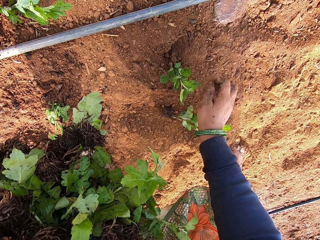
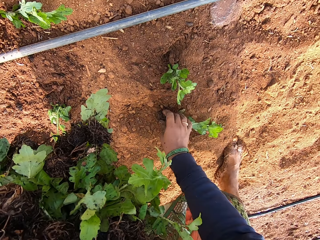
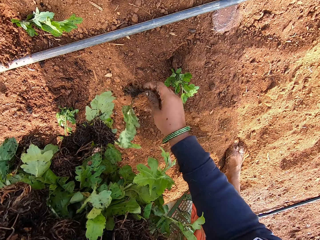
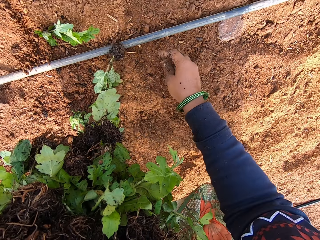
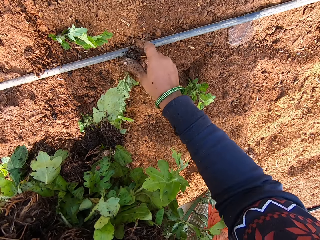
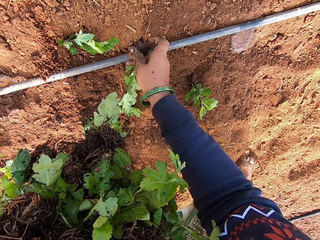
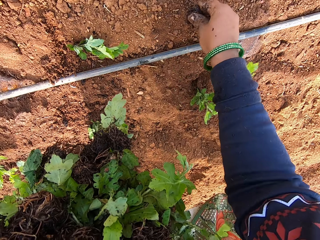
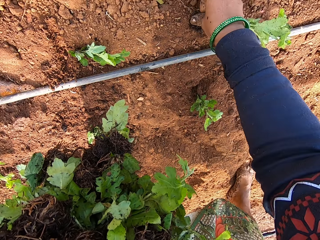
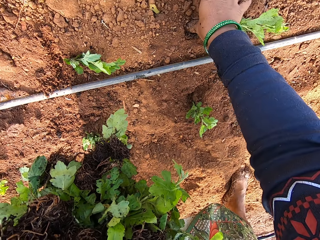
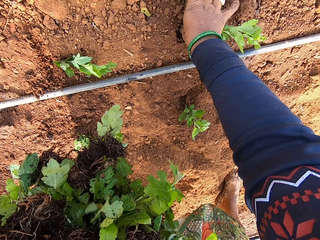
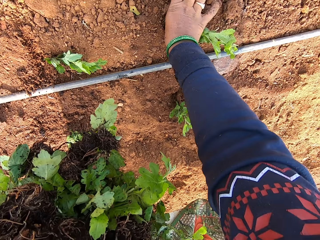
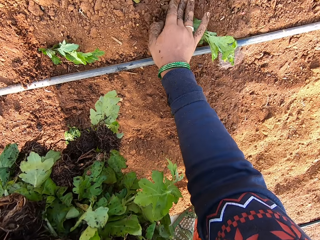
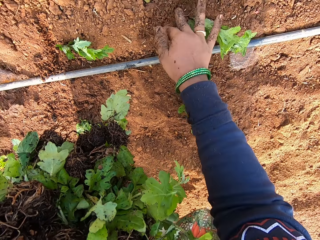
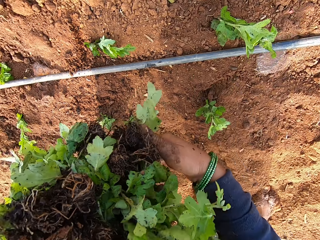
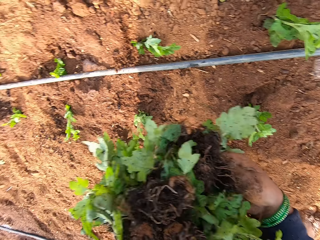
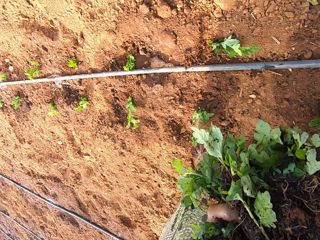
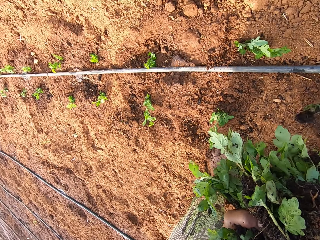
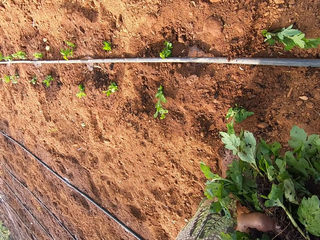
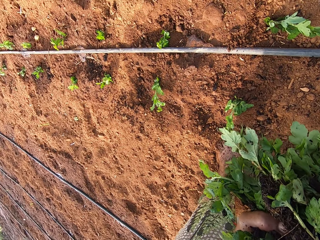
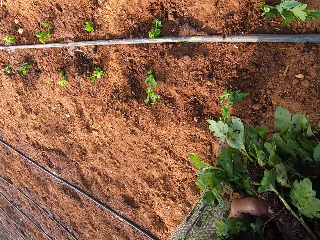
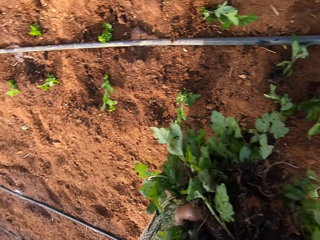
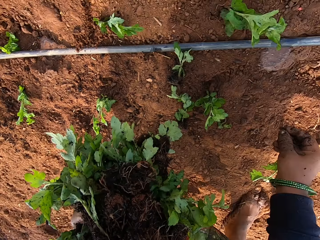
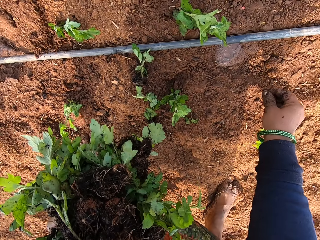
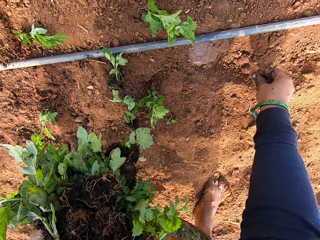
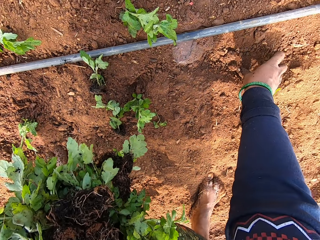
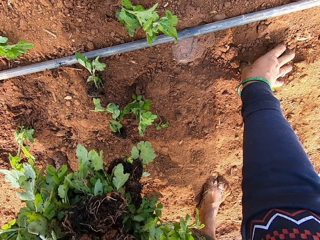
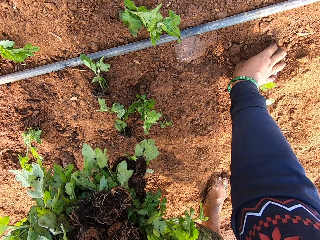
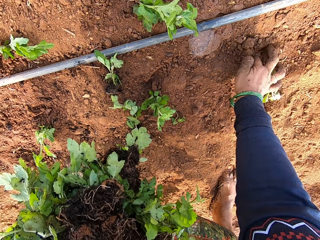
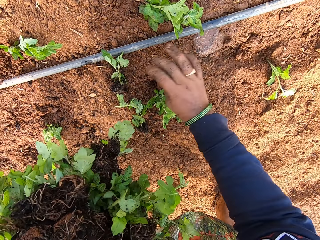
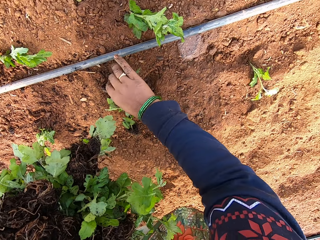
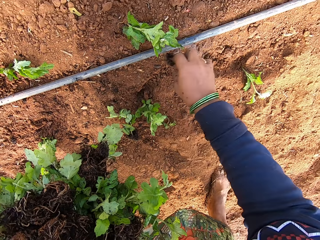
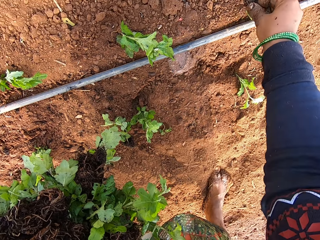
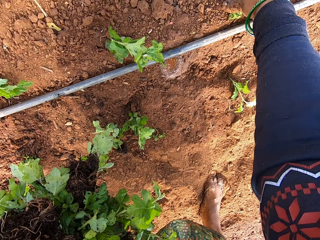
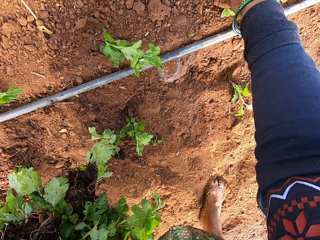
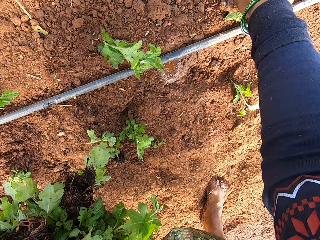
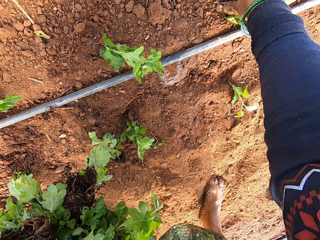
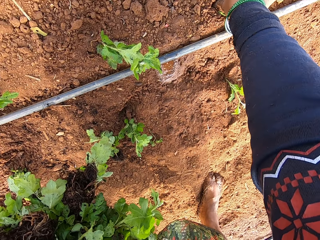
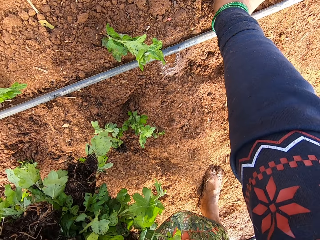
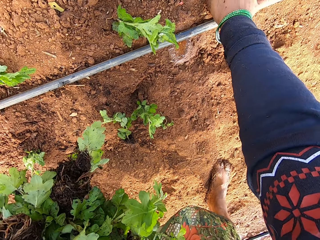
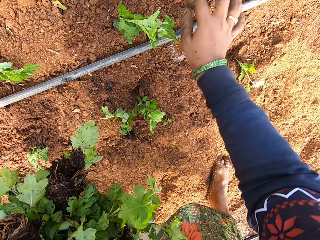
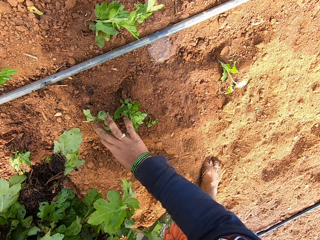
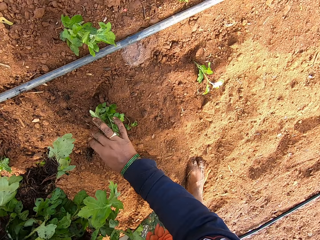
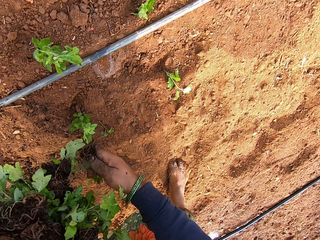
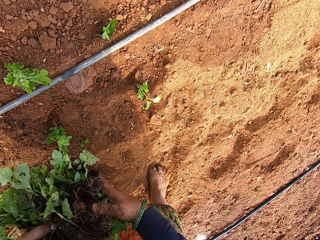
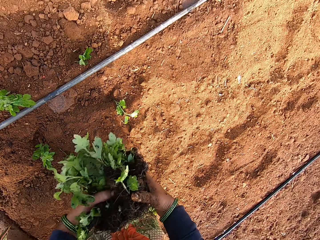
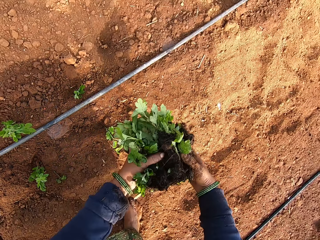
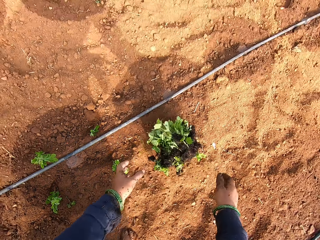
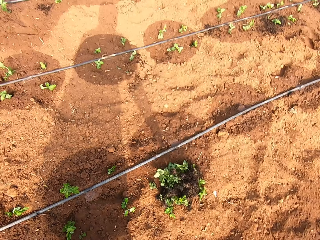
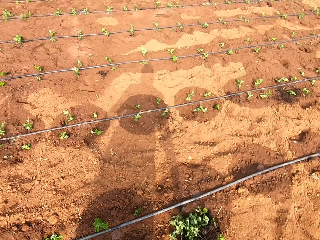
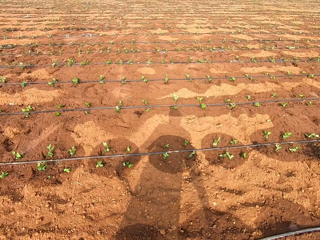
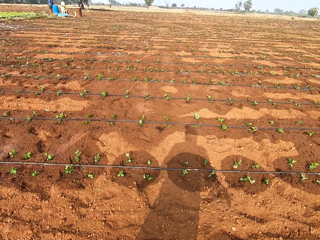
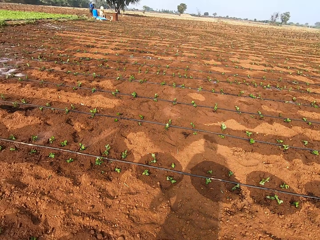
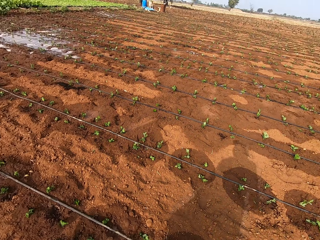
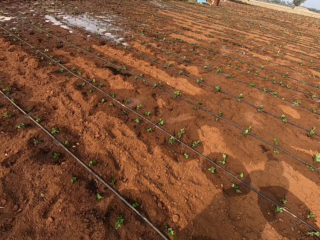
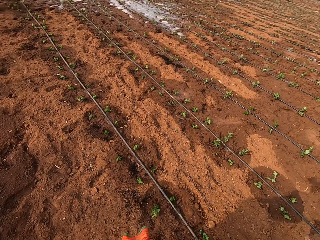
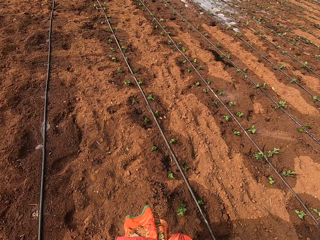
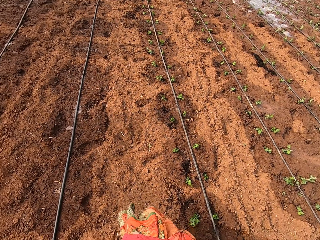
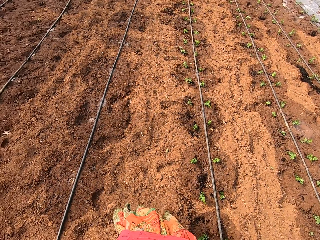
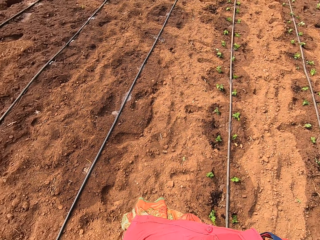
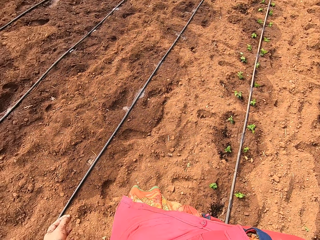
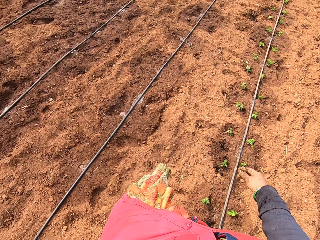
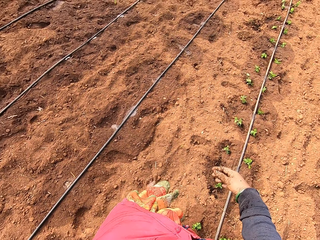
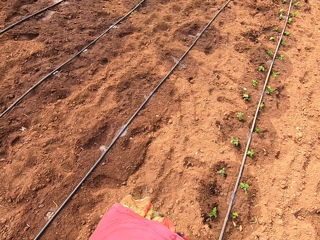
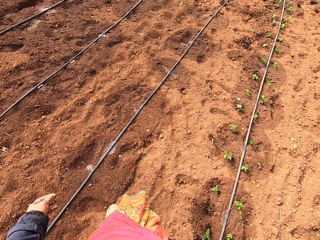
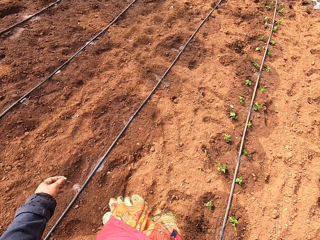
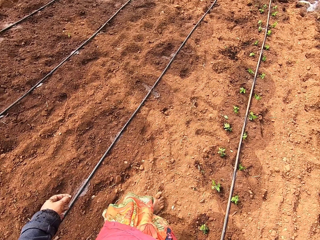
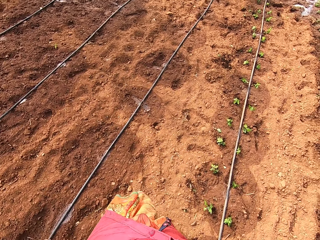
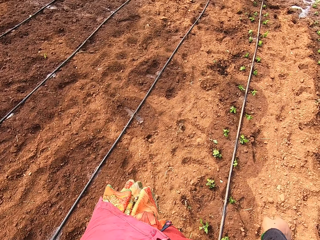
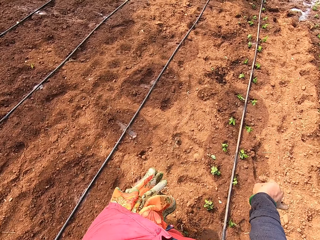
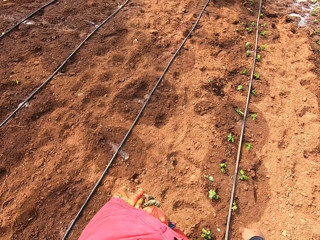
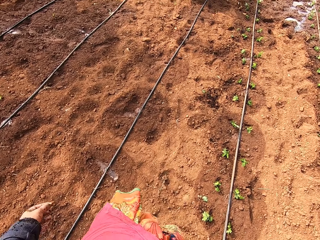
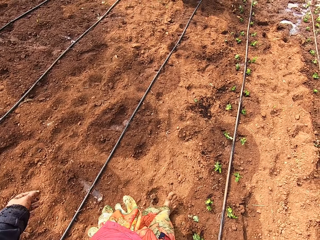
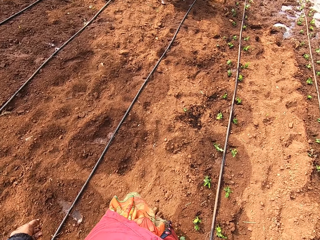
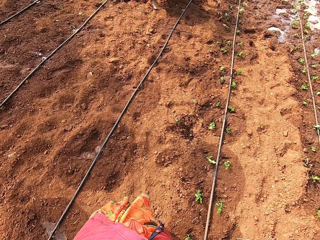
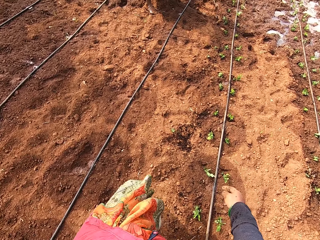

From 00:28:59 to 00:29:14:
The camera wearer picks up the coriander plant from the ground with her right hand. She picks up the coriander plant from the ground with her right hand again. She pushes the plant roots into the ground with her right hand. She takes plants from her left hand with her right hand. She pushes the plant roots into the ground with her right hand. She picks up the coriander plant from the ground with her right hand. She pushes the plant roots into the ground with her right hand. She picks up the coriander plant from the ground with her right hand. She drops the plants on the ground with both hands. She stands up, looks around the farm and walks around the farm.

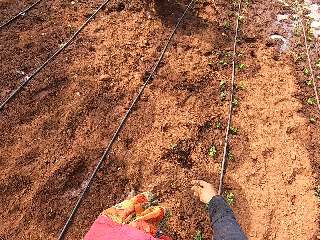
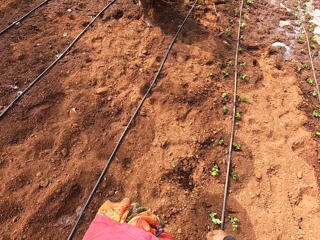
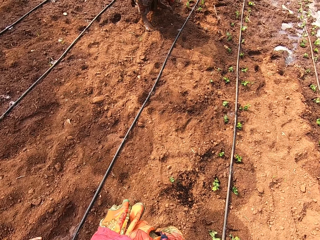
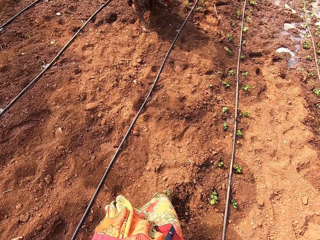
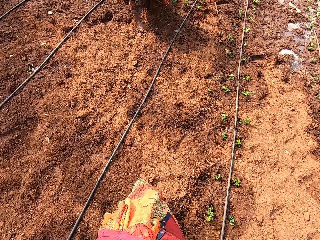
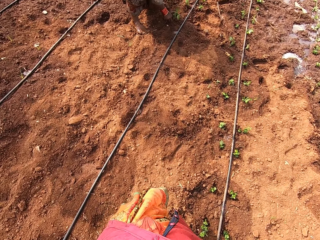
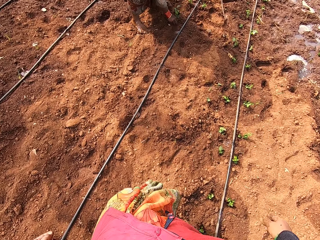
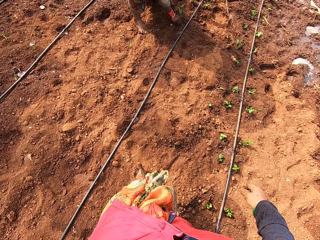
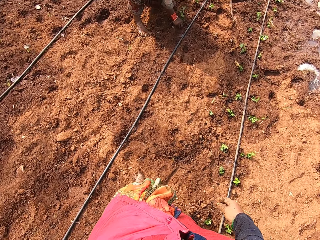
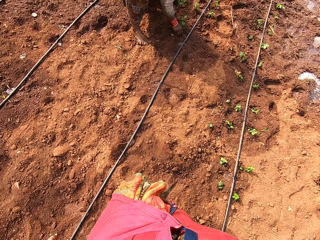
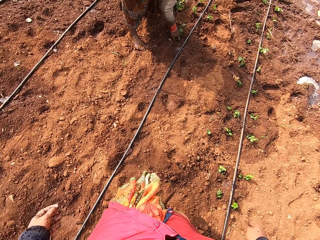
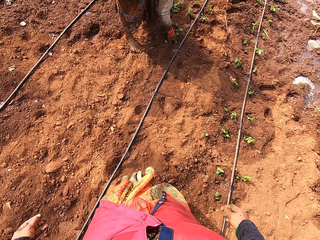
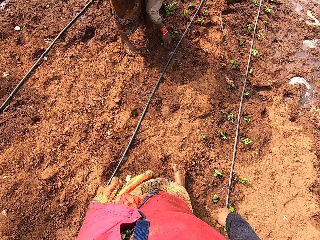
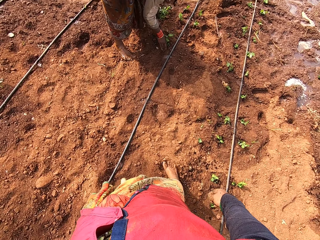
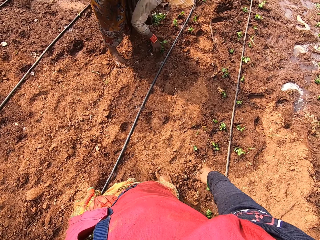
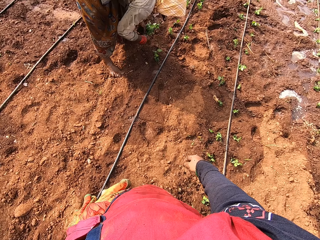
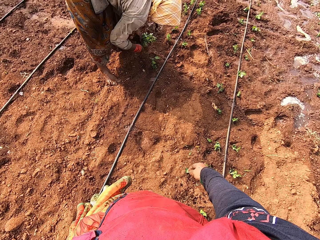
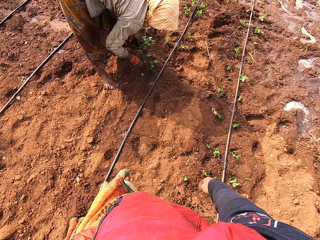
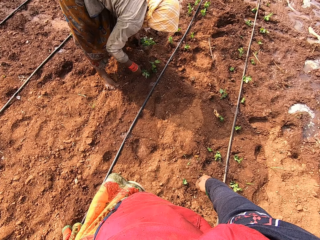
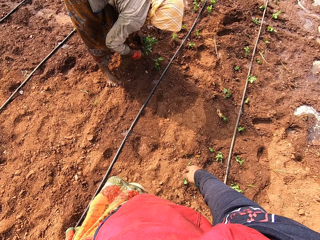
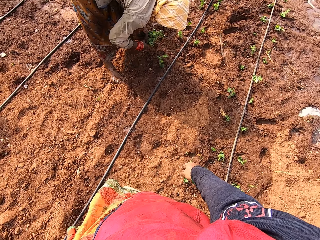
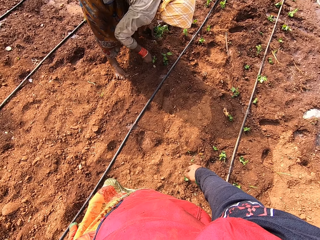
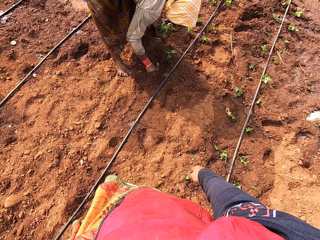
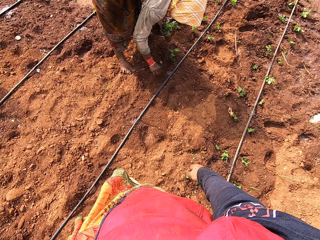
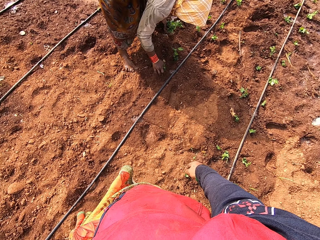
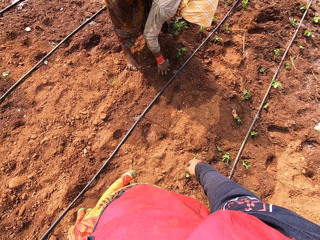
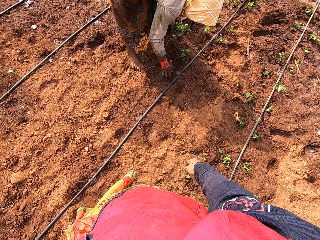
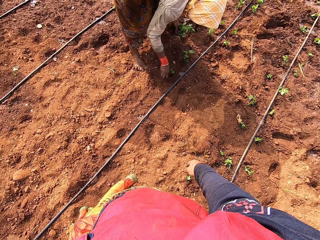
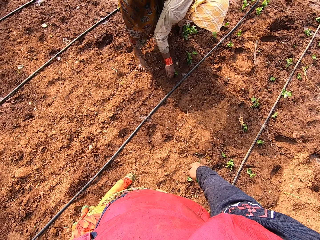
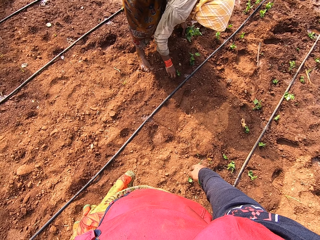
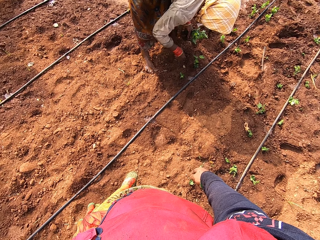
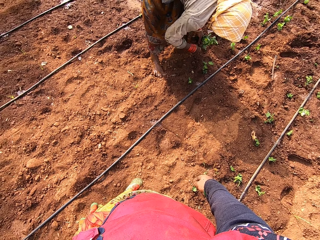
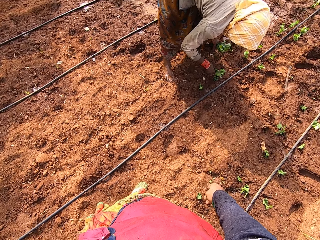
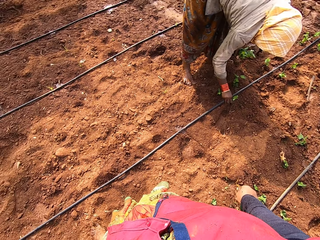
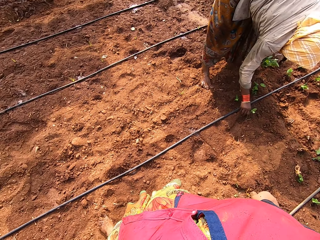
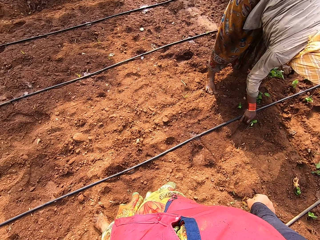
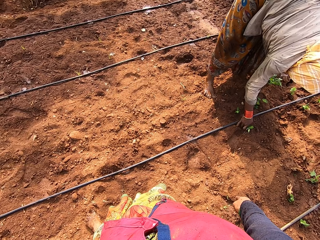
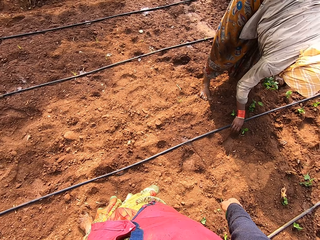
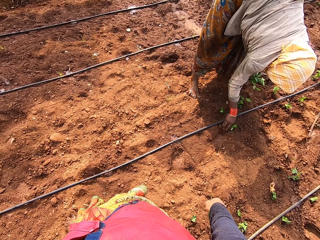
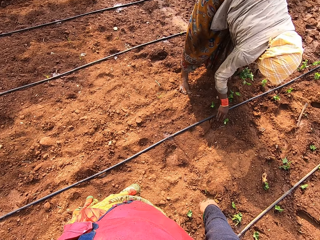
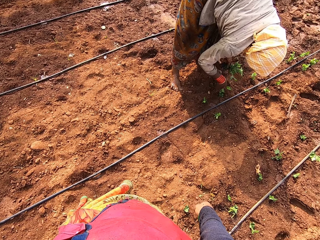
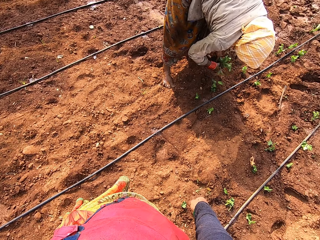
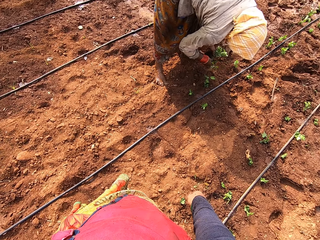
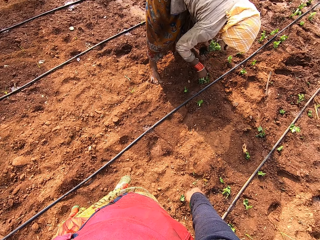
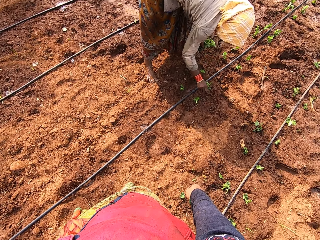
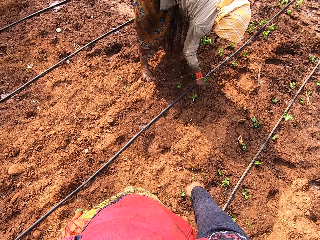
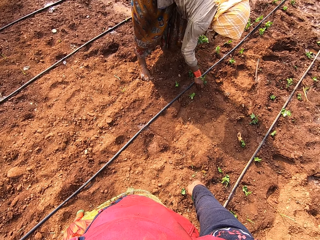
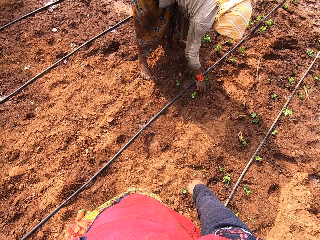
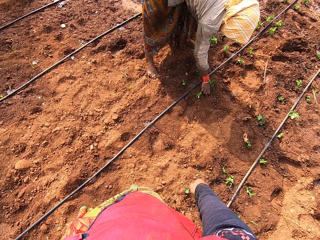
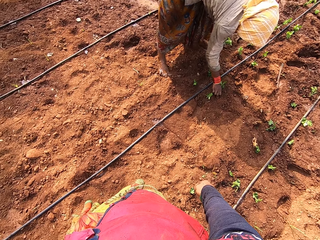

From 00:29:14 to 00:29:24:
A woman pushes a plant's roots into the ground with her right hand. The woman takes the plant from her left hand with her right hand. The camera wearer looks around the farm. The woman pushes the plant roots into the ground with her right hand. The woman takes the plant from her left hand with her right hand. The woman pushes the plant roots into the ground with her right hand. The woman takes the plant from her left hand with her right hand. The woman pushes the plant roots into the ground with her right hand.
